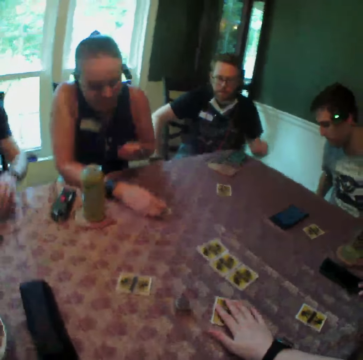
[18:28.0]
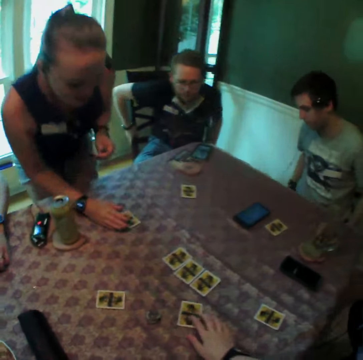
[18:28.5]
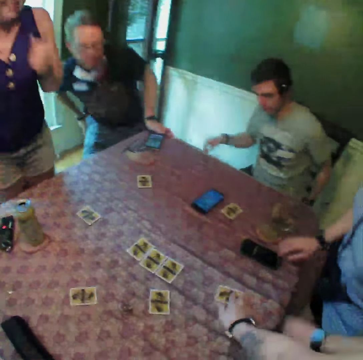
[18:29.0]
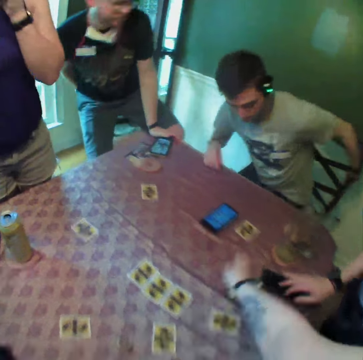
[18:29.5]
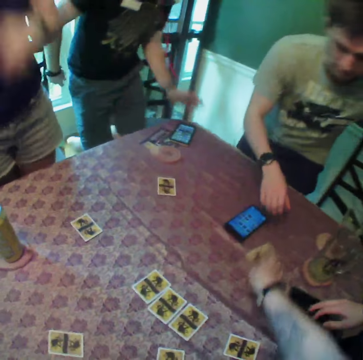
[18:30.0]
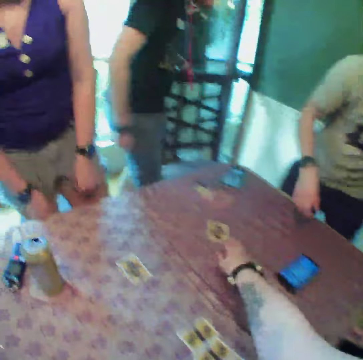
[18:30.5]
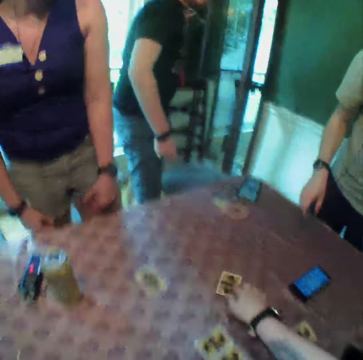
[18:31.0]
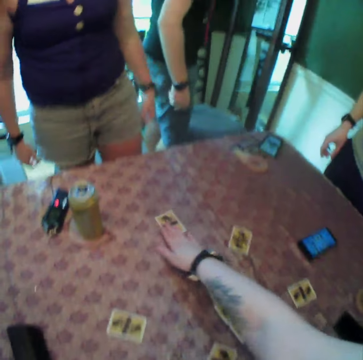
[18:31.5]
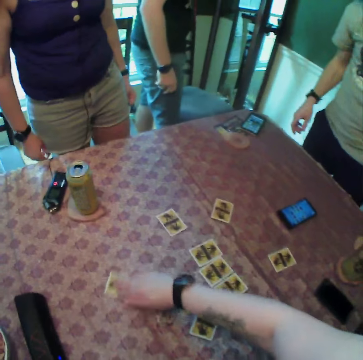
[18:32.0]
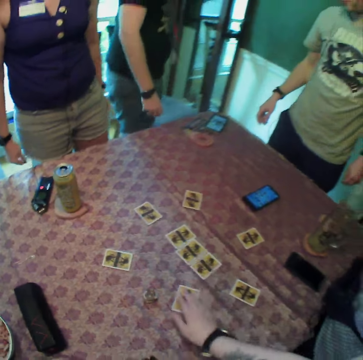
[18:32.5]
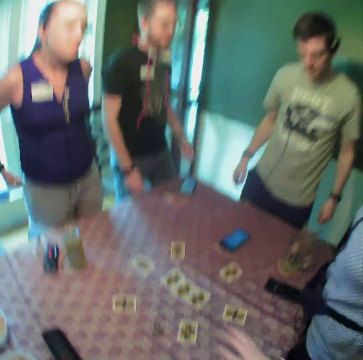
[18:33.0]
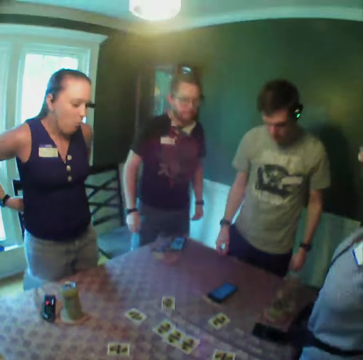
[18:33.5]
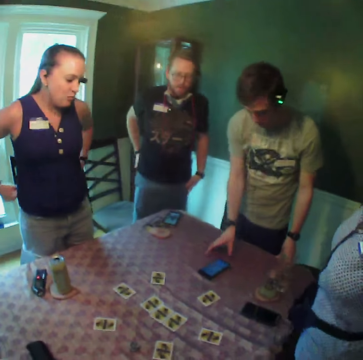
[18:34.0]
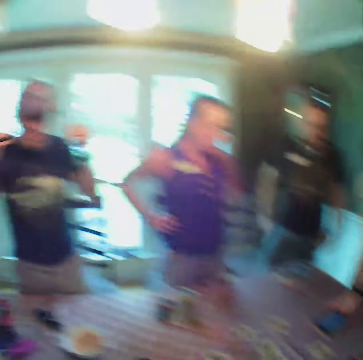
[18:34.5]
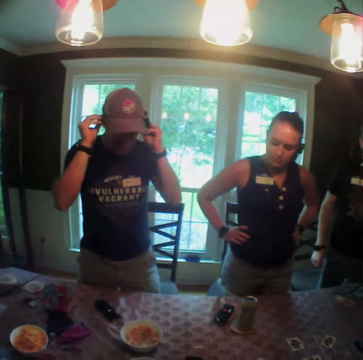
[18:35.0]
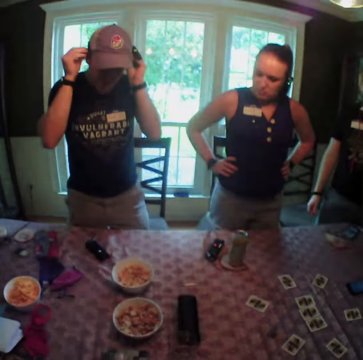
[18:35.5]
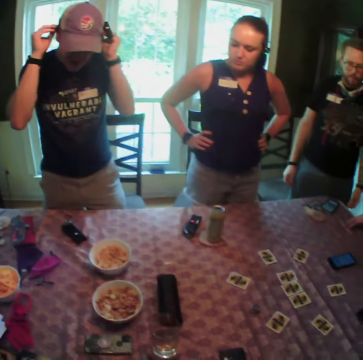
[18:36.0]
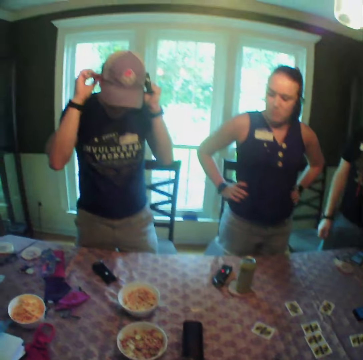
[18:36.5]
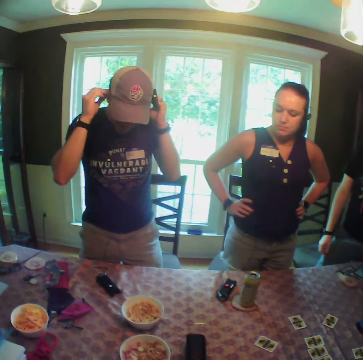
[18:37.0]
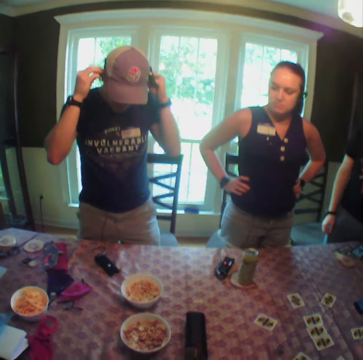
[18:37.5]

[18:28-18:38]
The camera wearer places the card on the table. The woman stands up from a chair. The camera wearer stands up from a chair. A man stands up from a chair. Another man stands up from a chair. The camera wearer draws a card on the table with his right hand. He adjusts a card on the table with his right hand. He does so repeatedly. The second man adjusts the phone on the table with his right hand. The camera wearer looks around. Another man adjusts the camera on his head with both hands.

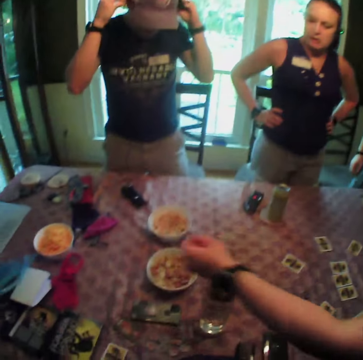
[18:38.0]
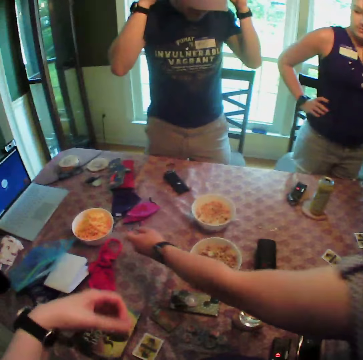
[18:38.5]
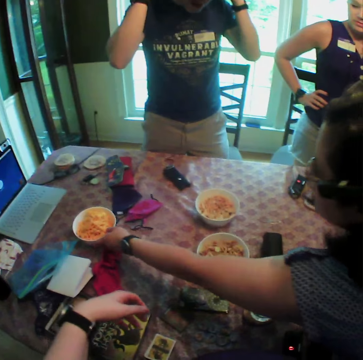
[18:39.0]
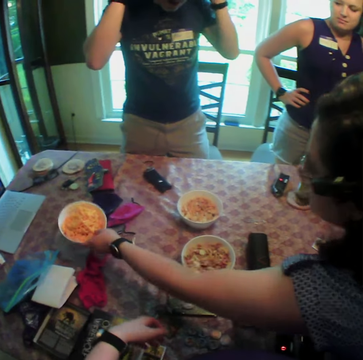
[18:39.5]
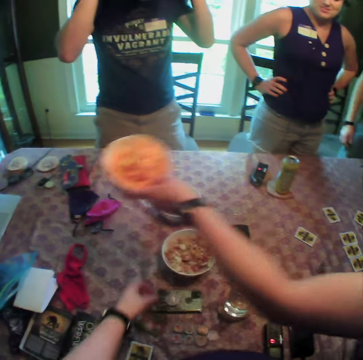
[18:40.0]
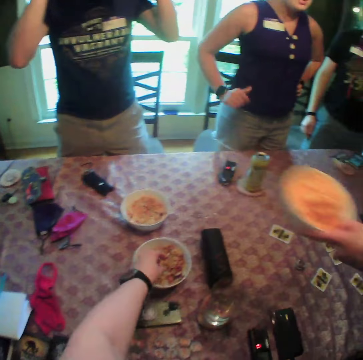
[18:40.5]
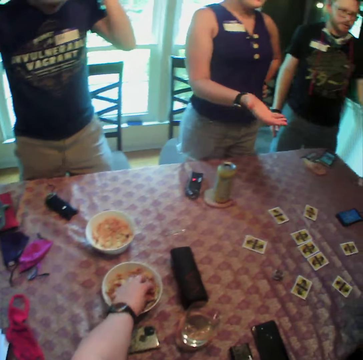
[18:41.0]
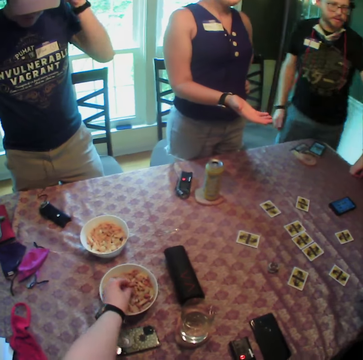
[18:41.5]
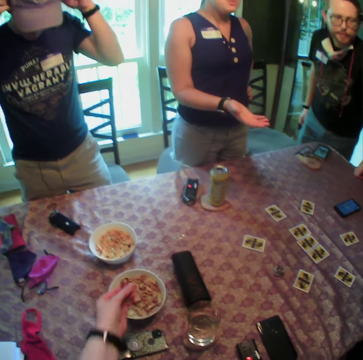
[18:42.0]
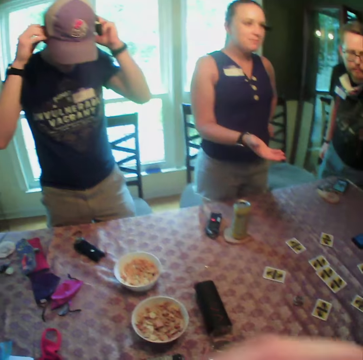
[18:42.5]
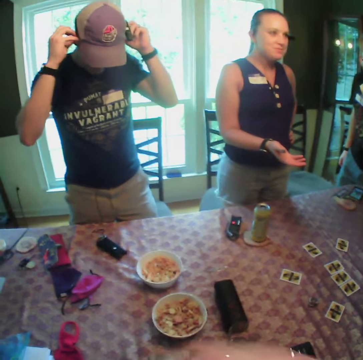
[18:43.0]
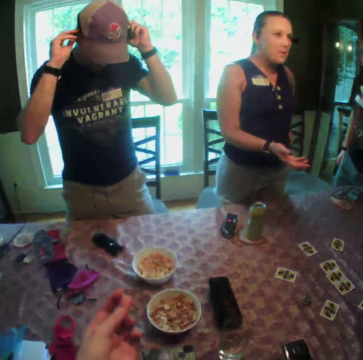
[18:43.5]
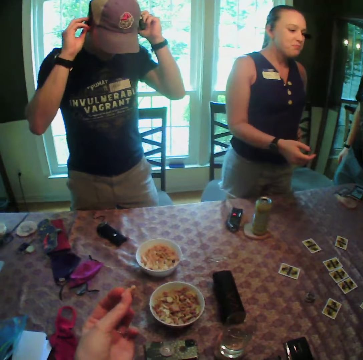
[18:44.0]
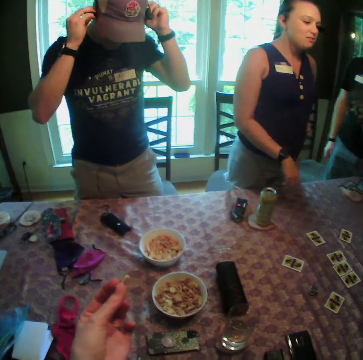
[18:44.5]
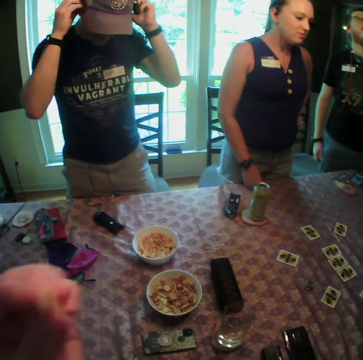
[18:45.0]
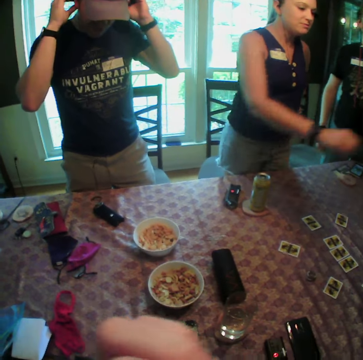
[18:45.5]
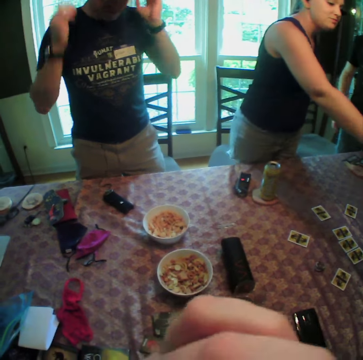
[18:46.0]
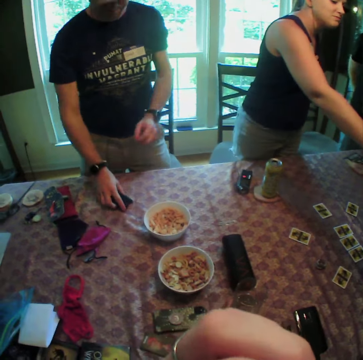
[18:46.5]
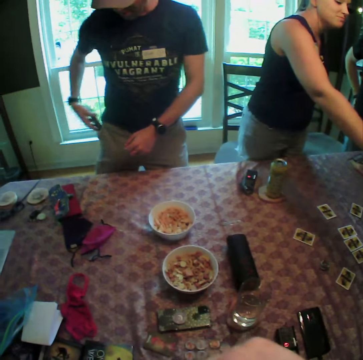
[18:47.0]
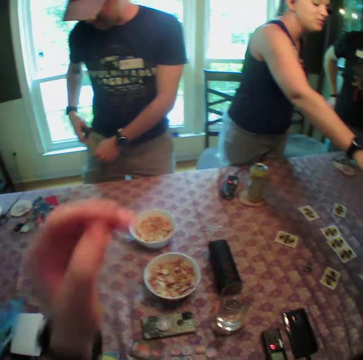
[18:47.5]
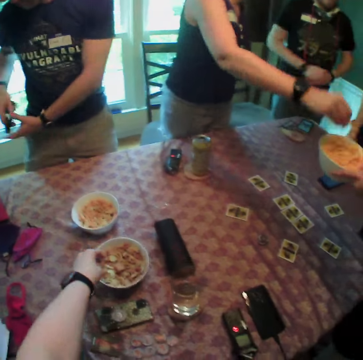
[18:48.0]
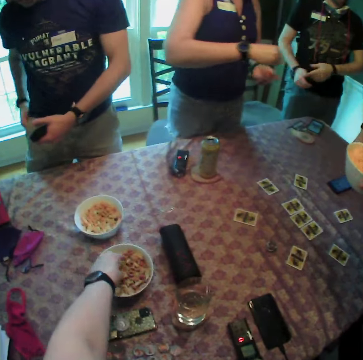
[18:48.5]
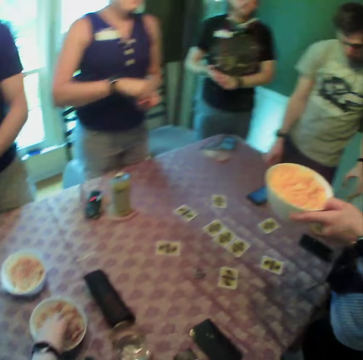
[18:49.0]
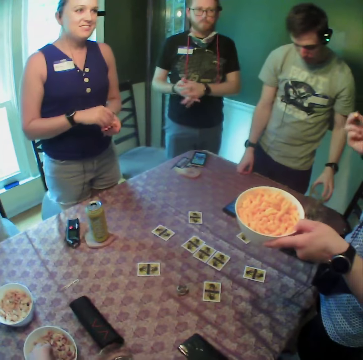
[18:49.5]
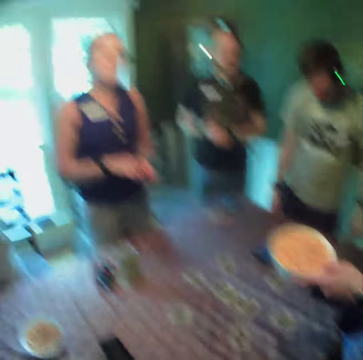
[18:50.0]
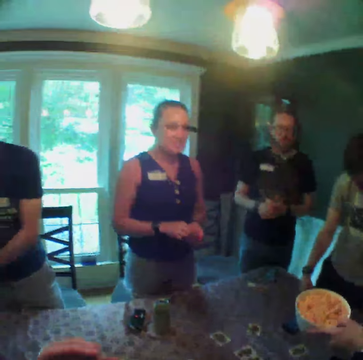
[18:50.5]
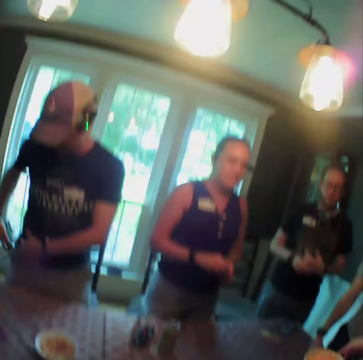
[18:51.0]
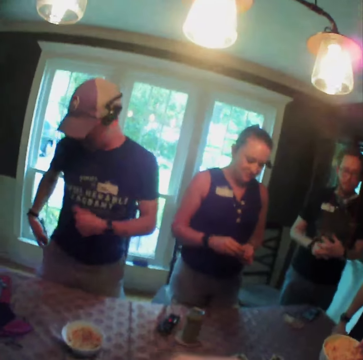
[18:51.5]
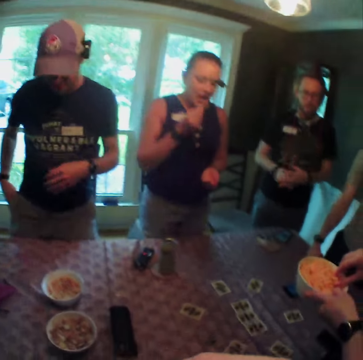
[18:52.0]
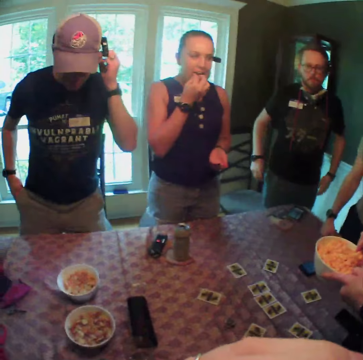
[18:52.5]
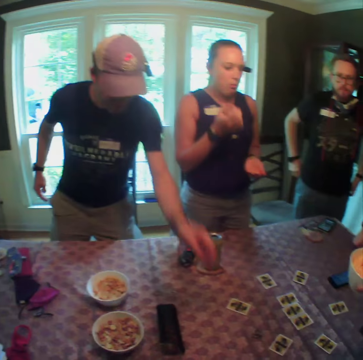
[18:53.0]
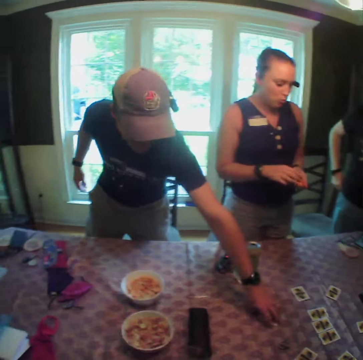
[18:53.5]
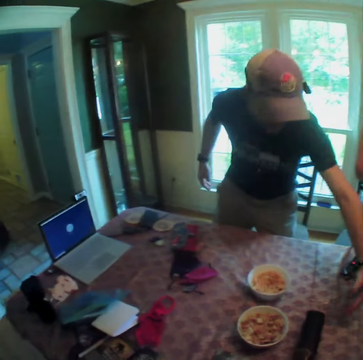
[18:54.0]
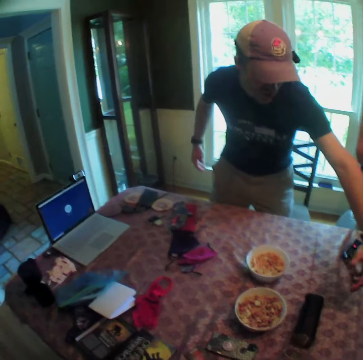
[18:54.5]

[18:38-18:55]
The woman carries a bowl of corn flakes from the table with her left hand. The camera wearer packs corn flakes from the bowl of corn flakes on the table with his left hand. He places his hand in the bowl, eats the corn flakes in his left hand, and looks around. Another woman stretches her right hand towards the first woman. A man picks a phone from the table with his left hand and puts the phone in his left hand in his pocket. The other woman picks corn flakes from the bowl of corn flakes with her right hand. The camera wearer places his hand in the bowl and packs corn flakes from the bowl of corn flakes on the table with his left hand. The other woman puts the corn flakes in her right hand on her left hand. The camera wearer looks around and eats the corn flakes in his right hand. The man widens his pocket with his left hand. The first woman packs corn flakes from the bowl of corn flakes in her left hand with her right hand. The other woman eats the corn flakes in her right hand. The man scratches his head with his left hand, and picks a card from the table with his left hand. The other woman picks corn flakes from her left hand with her right hand.

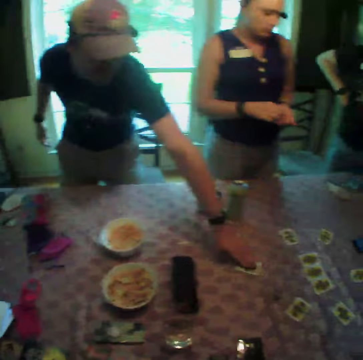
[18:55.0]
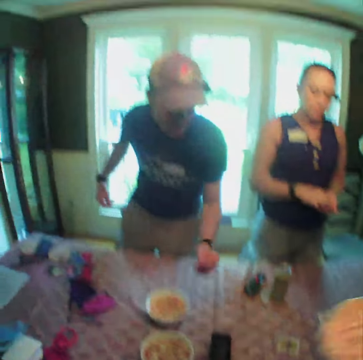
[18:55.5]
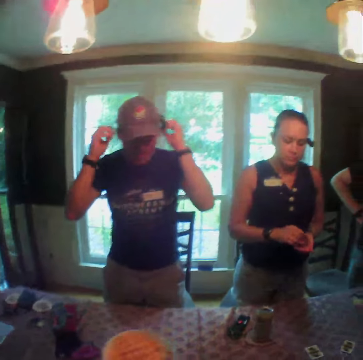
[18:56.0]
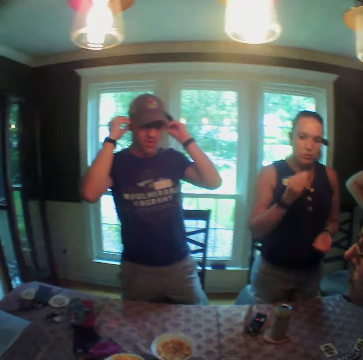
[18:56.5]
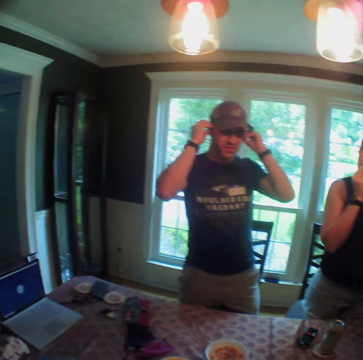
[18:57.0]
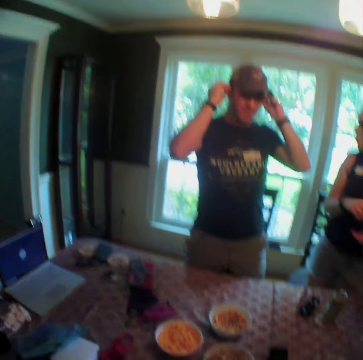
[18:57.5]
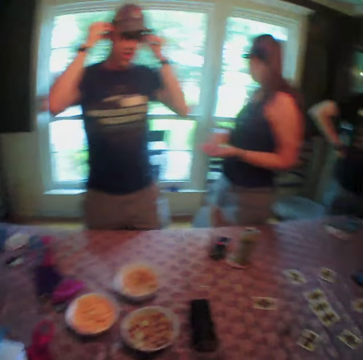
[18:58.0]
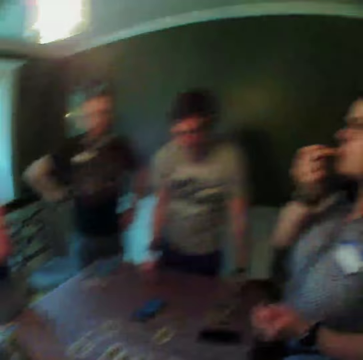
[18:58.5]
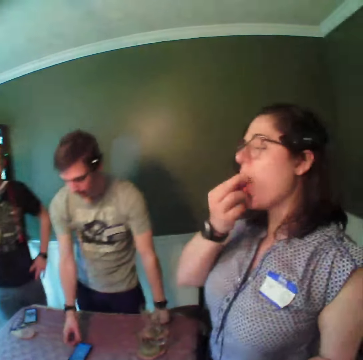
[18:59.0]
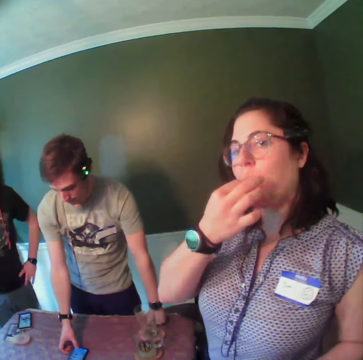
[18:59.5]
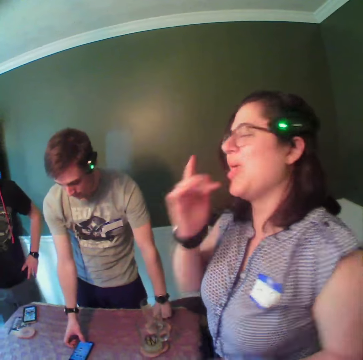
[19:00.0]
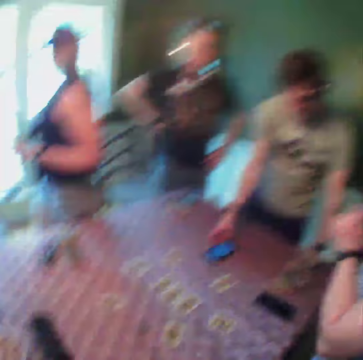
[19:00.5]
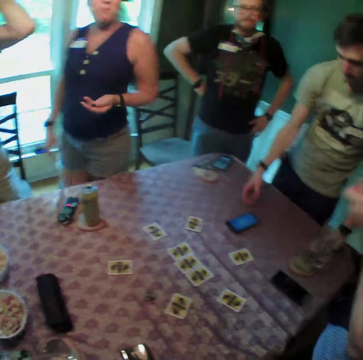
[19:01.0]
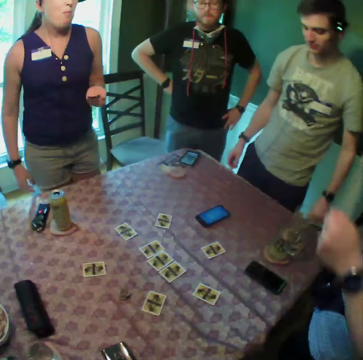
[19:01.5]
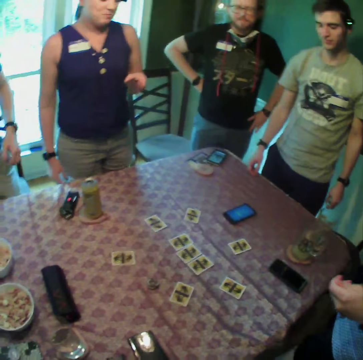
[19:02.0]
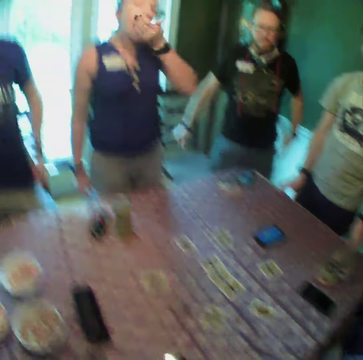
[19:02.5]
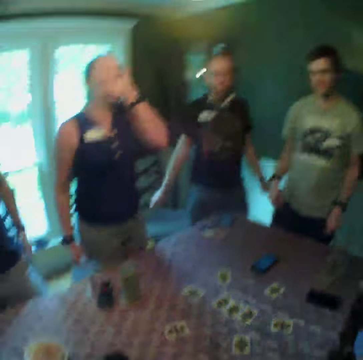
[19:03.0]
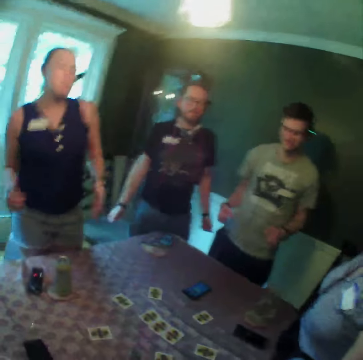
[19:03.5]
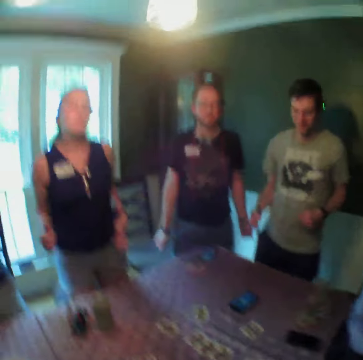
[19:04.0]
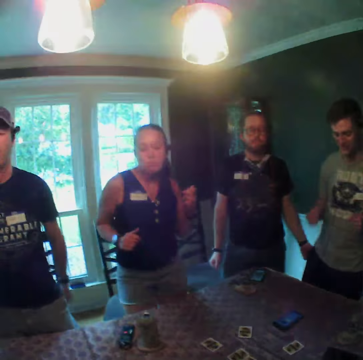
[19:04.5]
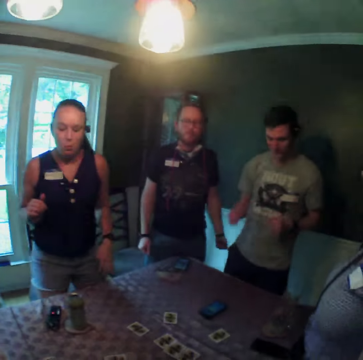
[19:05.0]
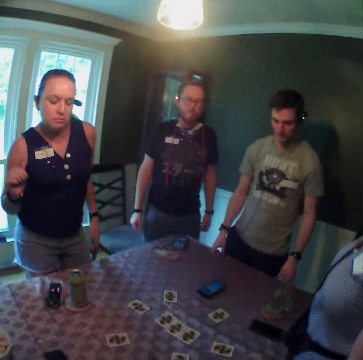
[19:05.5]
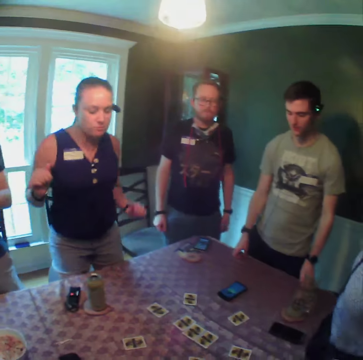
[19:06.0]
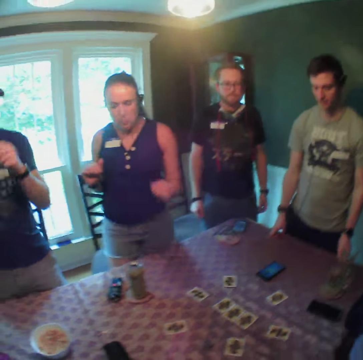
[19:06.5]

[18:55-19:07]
The man drops the card in his left hand on the table and adjusts the camera on his head with both hands. A woman eats the corn flakes in her right hand. Another woman eats corn flakes in her right hand. Another man operates the phone on the table with his right hand. The second woman licks her right hand. The first woman eats corn flakes in her left hand. A third man dances. The first woman dances. The second man dances. The second woman dances.
